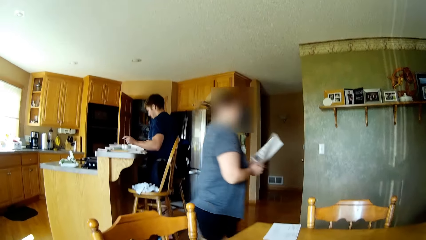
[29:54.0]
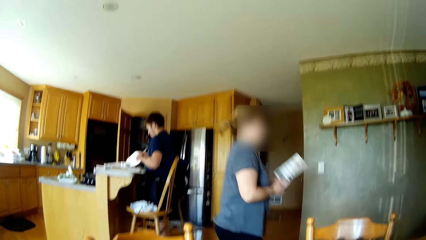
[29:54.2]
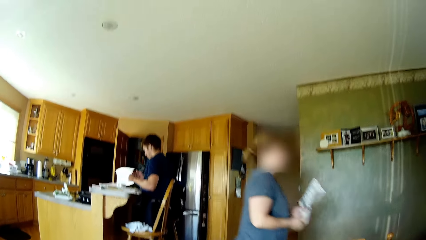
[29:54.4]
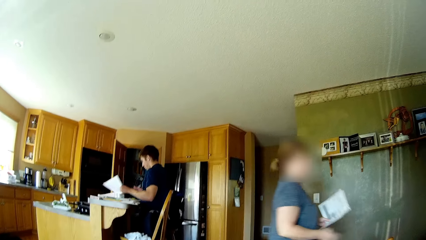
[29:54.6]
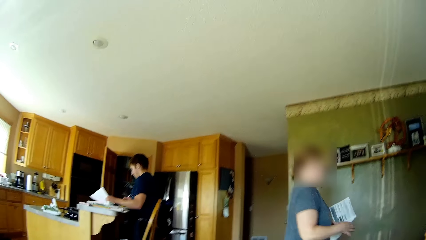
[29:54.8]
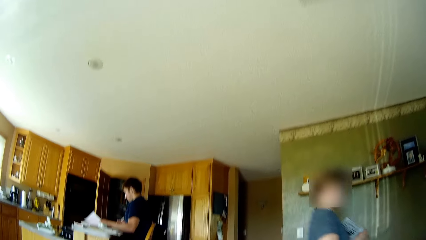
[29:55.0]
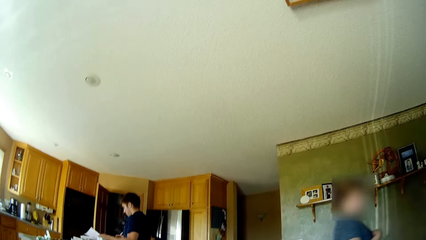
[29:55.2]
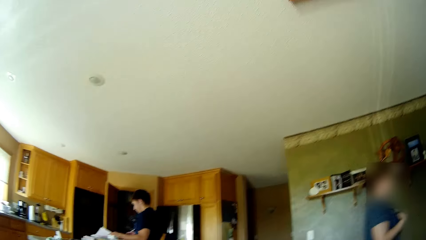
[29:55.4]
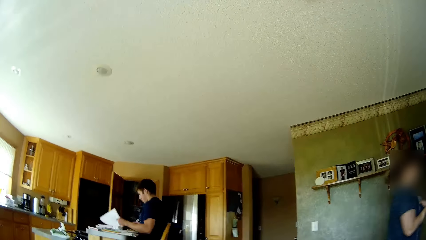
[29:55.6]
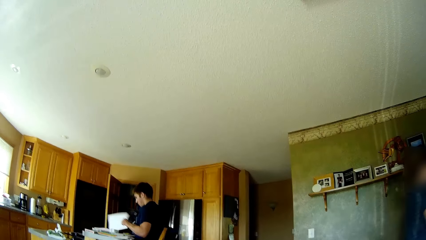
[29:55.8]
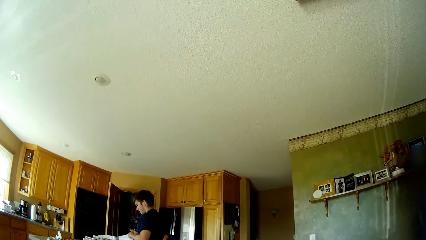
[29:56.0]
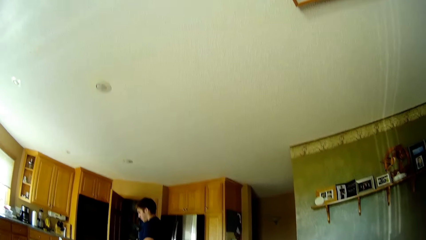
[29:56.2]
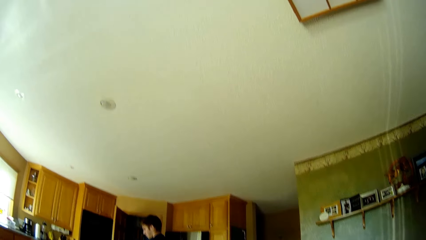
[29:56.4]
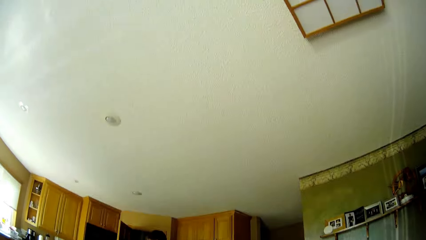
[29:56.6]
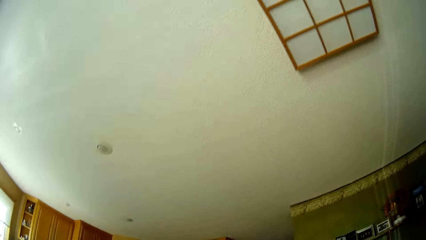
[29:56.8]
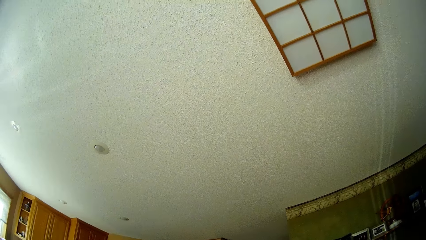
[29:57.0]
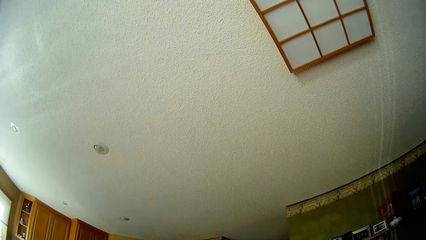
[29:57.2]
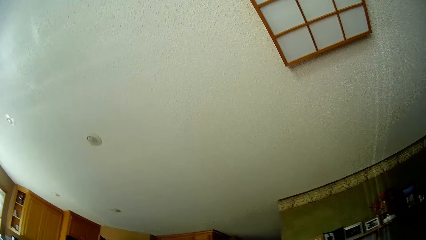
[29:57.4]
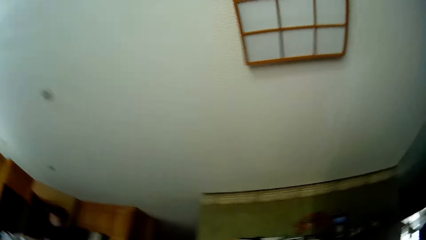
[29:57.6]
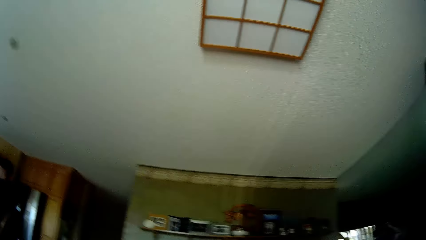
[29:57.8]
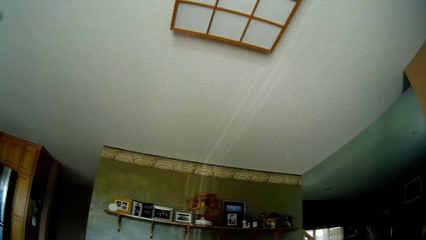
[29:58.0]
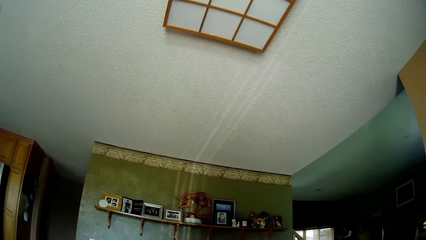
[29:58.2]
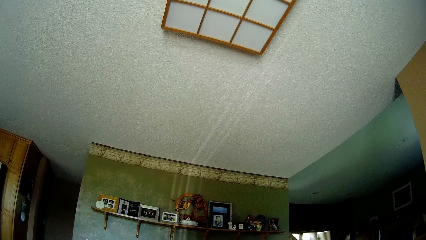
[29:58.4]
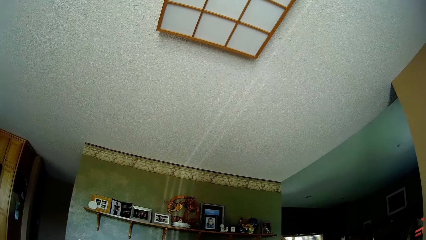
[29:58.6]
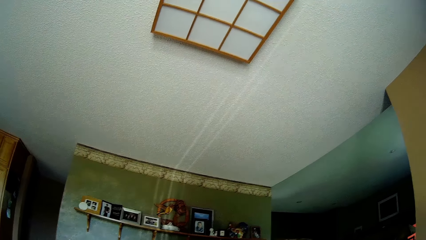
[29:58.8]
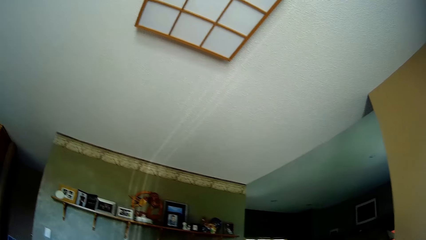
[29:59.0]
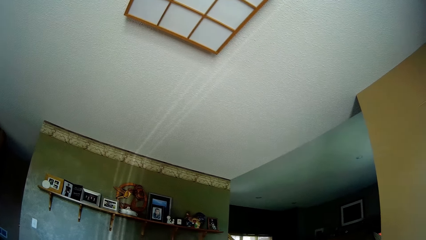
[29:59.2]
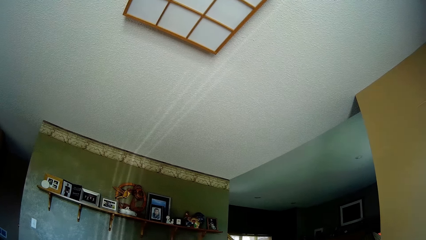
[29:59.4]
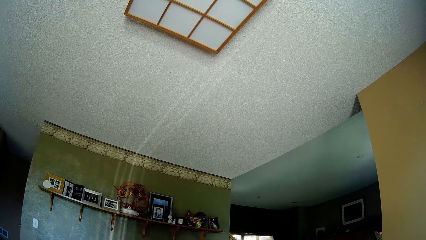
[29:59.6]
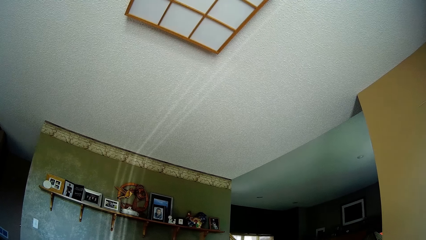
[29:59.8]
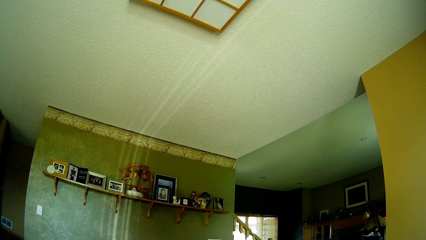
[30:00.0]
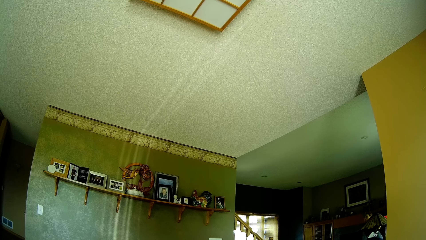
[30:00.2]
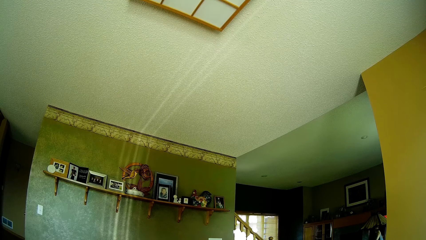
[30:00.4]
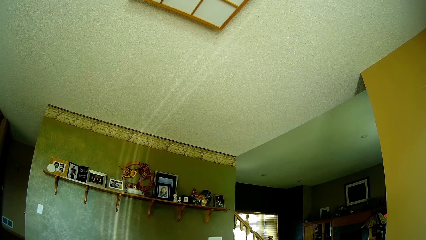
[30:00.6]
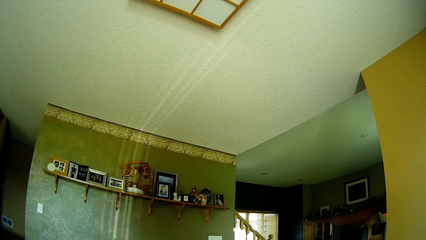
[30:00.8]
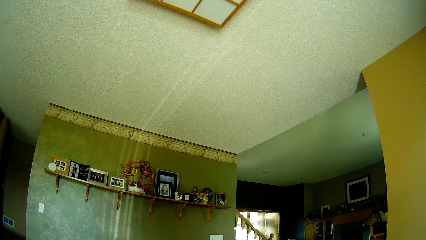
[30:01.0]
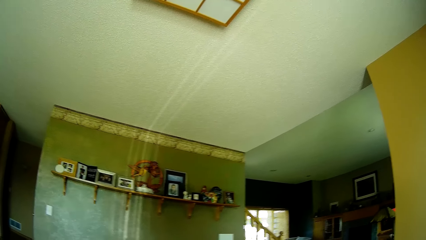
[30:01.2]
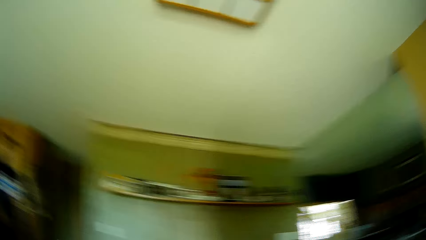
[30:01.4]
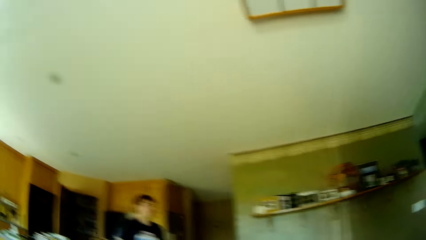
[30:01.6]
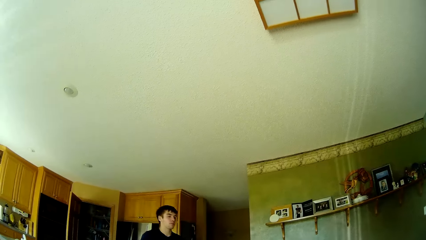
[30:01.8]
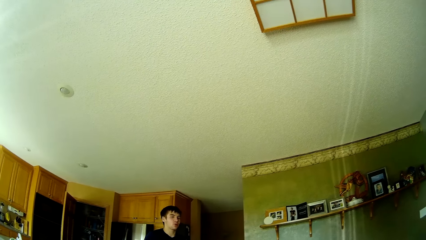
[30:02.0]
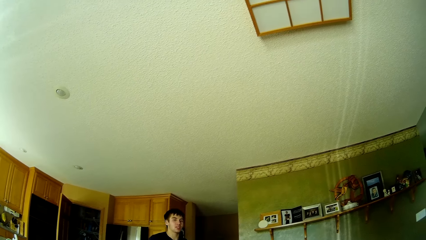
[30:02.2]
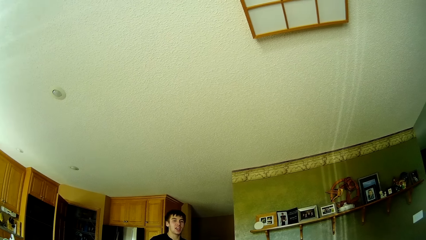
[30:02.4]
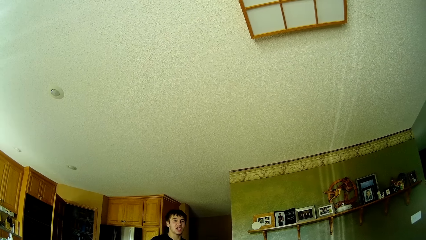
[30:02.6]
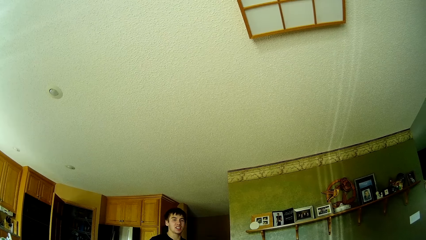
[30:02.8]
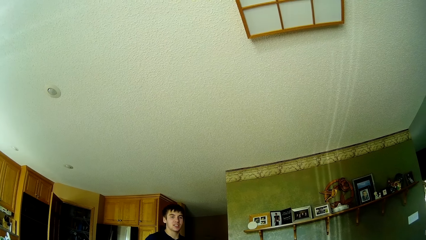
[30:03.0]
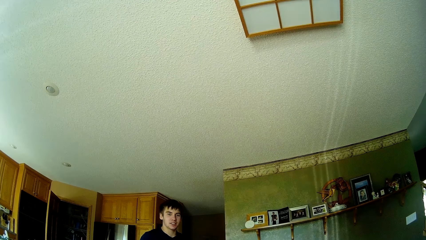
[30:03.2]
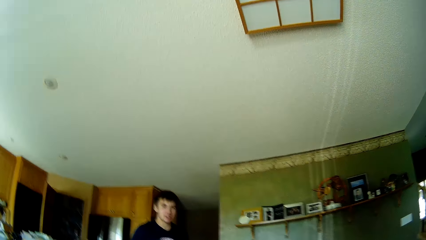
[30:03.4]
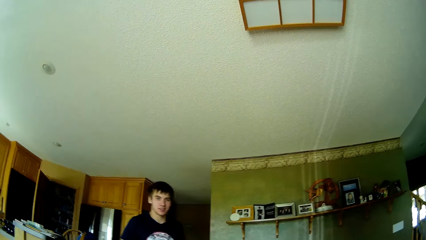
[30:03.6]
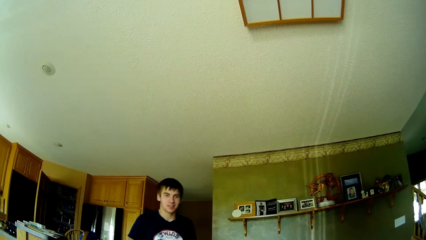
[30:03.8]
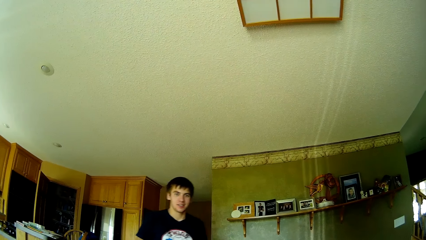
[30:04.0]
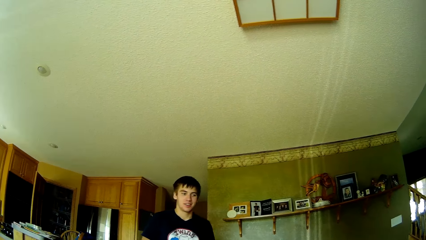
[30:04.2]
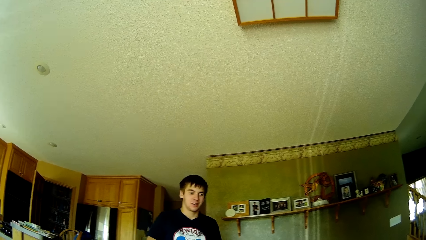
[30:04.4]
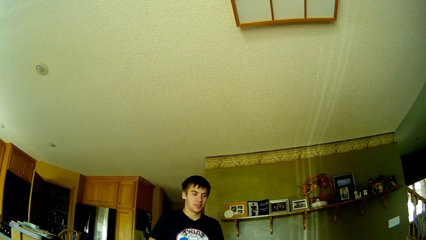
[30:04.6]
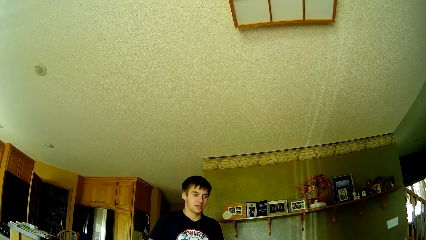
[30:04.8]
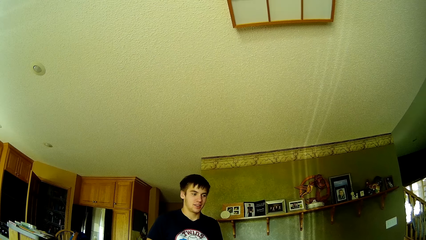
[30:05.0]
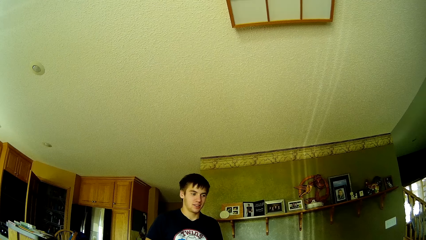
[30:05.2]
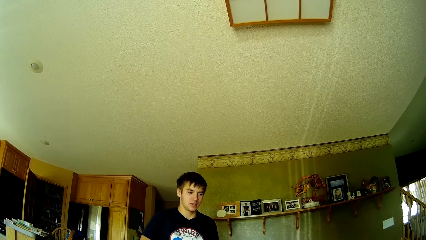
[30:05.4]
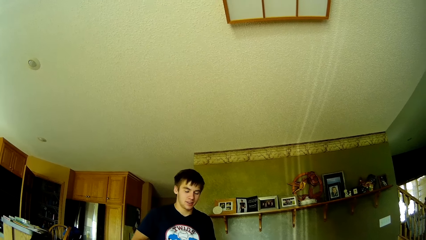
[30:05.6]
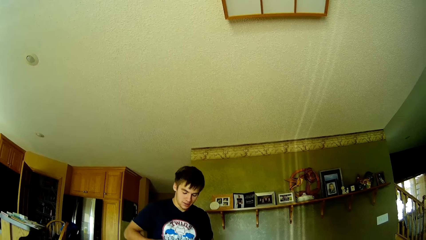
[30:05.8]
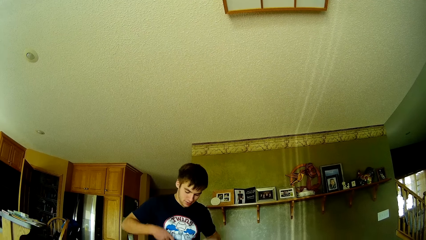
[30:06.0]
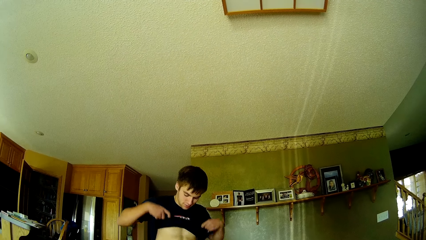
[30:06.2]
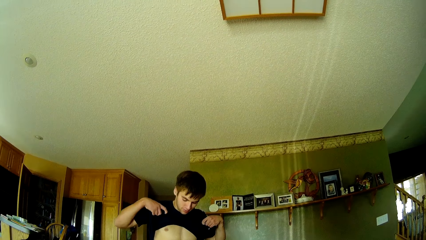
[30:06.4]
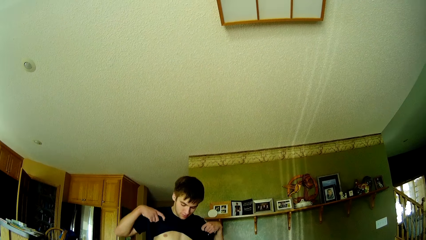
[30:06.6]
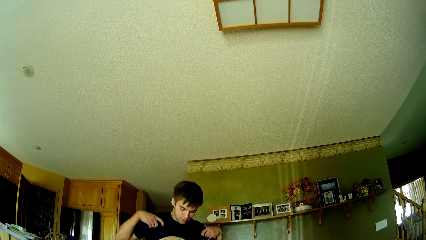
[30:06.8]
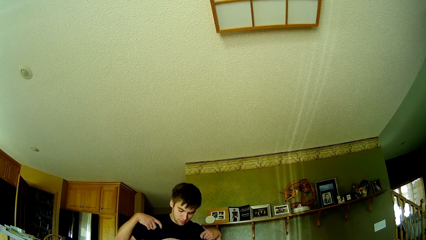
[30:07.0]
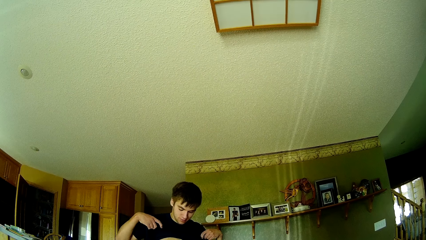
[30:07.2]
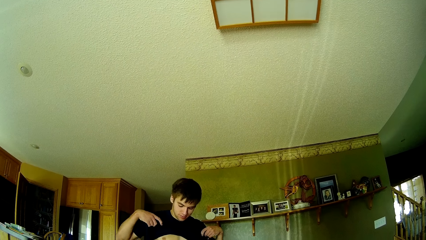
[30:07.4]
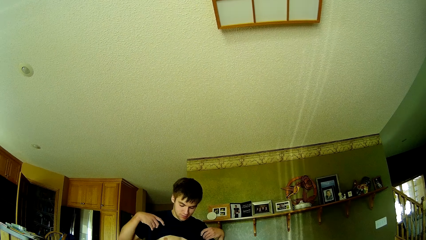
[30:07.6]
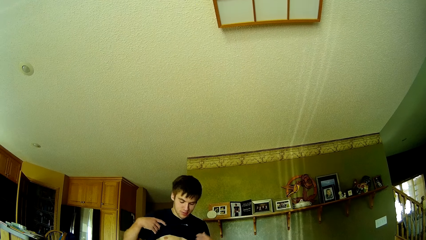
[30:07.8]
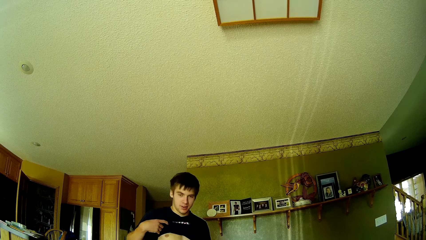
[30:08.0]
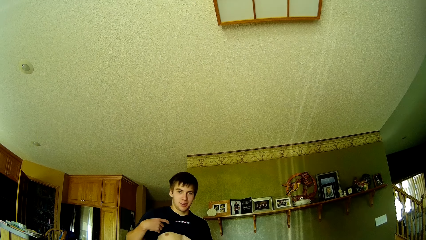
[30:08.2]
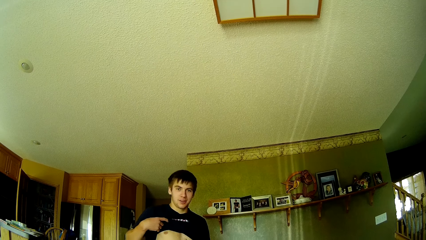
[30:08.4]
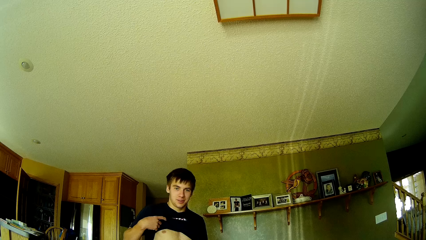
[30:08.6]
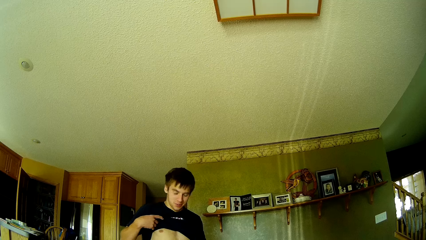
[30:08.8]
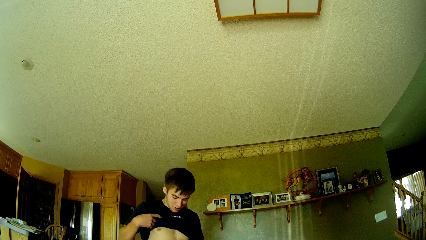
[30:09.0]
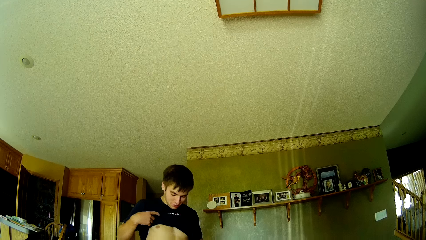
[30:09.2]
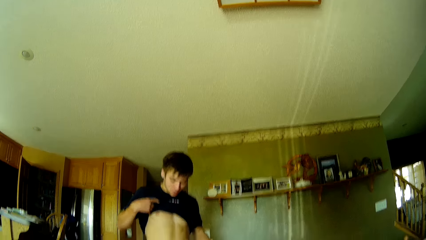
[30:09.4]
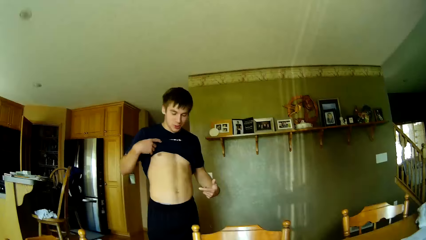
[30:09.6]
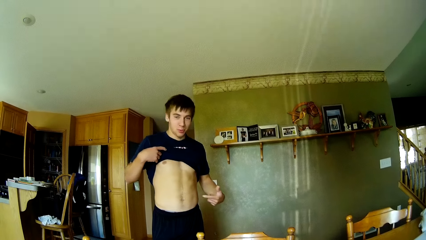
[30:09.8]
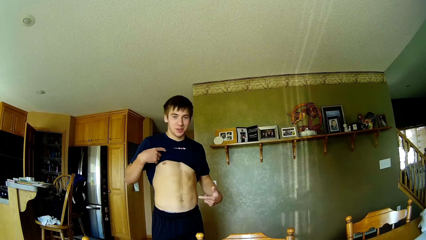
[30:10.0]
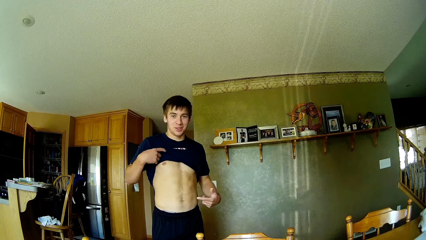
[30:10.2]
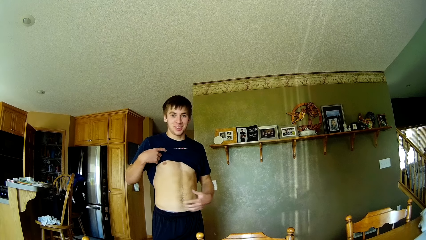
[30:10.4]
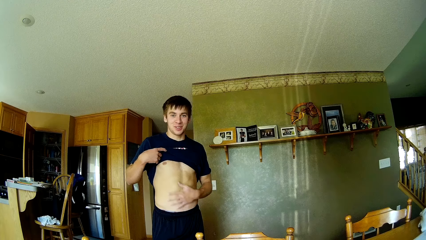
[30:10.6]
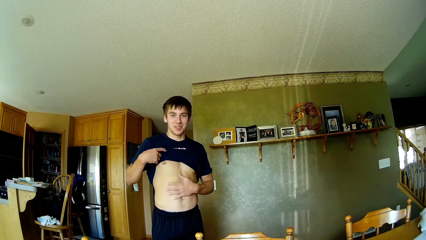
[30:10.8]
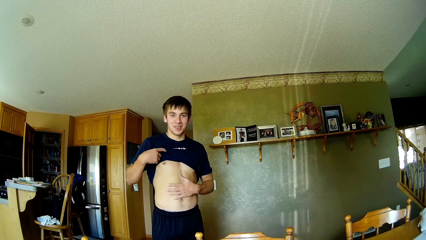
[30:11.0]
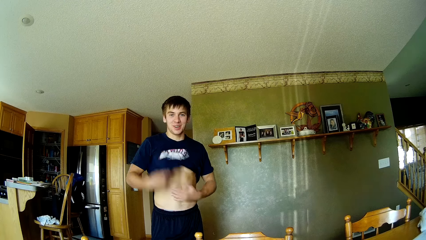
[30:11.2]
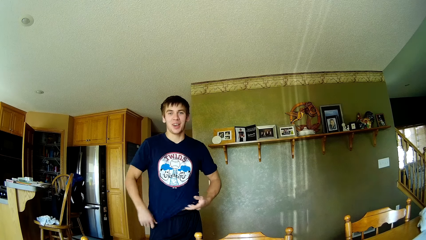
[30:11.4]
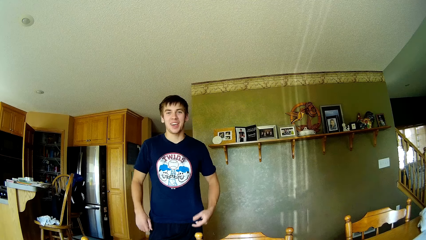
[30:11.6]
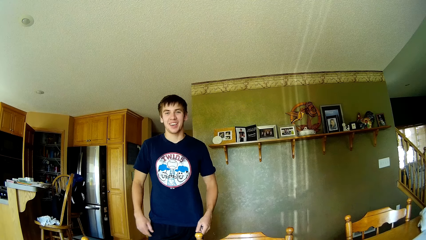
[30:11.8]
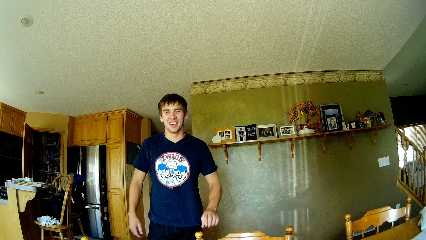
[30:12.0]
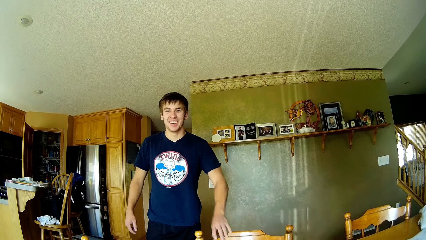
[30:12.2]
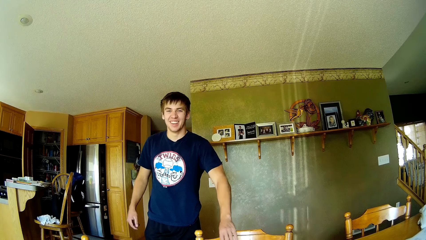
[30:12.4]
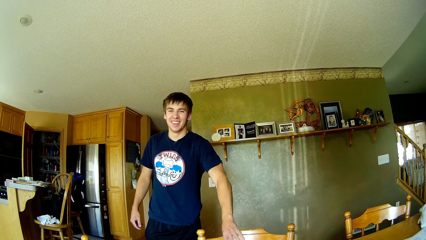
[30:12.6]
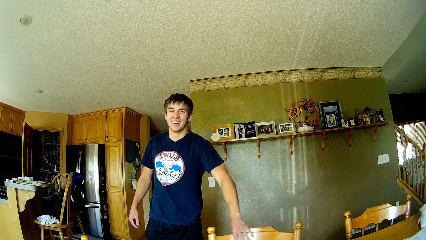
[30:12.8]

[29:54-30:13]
The camera wearer looks at a man. They talk to the man. The man lifts the t-shirt with his hands. The camera wearer looks at the man. The man points at the stomach with a finger, touches the stomach with his left hand, releases the t-shirt with his right hand, and pulls the chair with his left hand.
